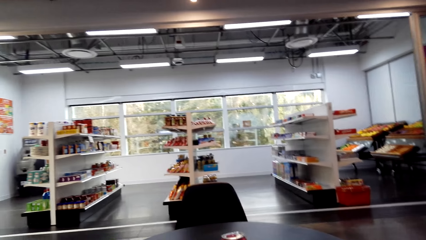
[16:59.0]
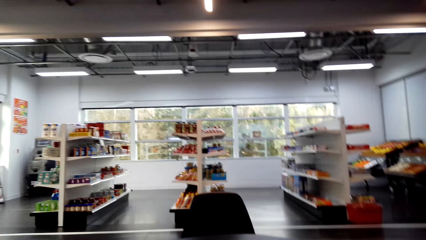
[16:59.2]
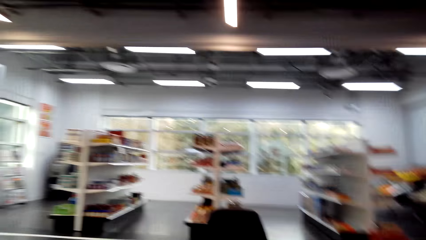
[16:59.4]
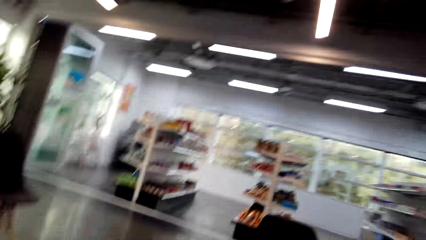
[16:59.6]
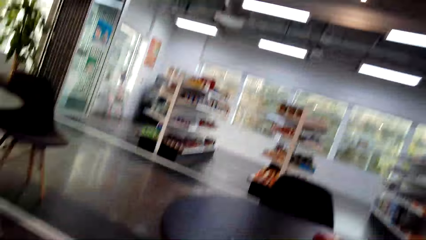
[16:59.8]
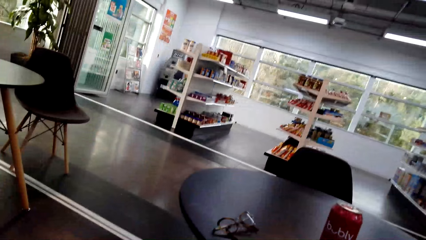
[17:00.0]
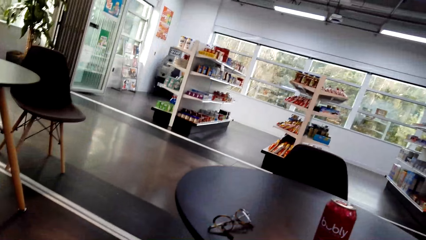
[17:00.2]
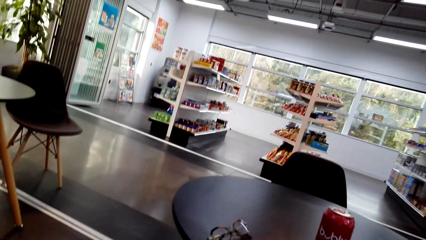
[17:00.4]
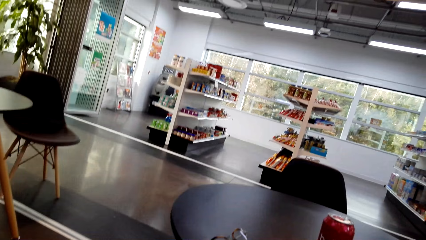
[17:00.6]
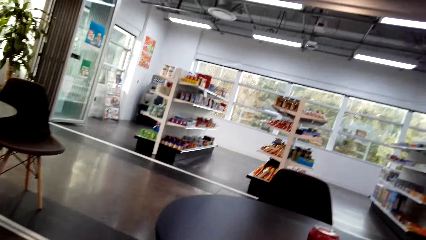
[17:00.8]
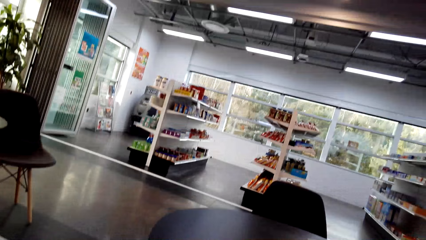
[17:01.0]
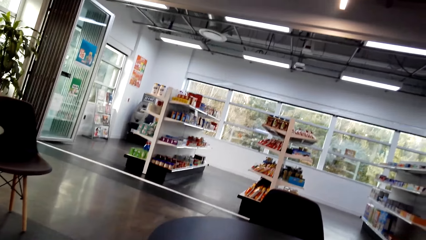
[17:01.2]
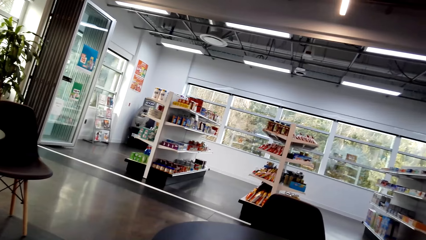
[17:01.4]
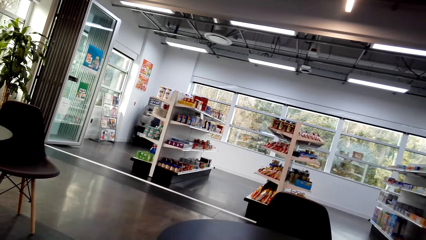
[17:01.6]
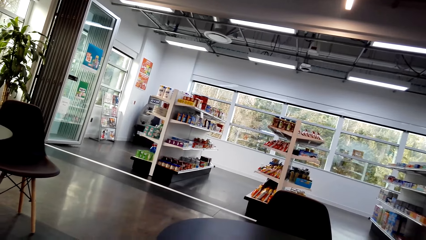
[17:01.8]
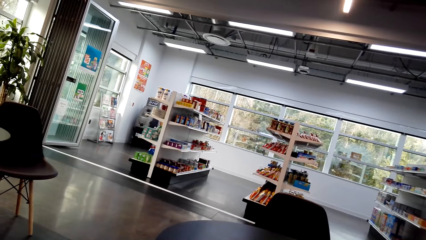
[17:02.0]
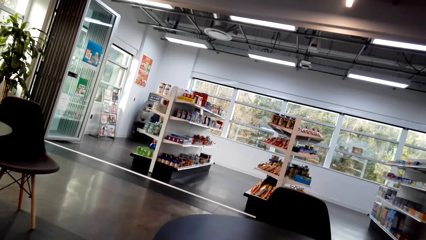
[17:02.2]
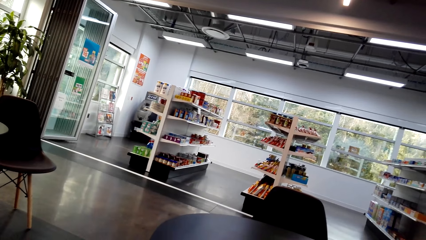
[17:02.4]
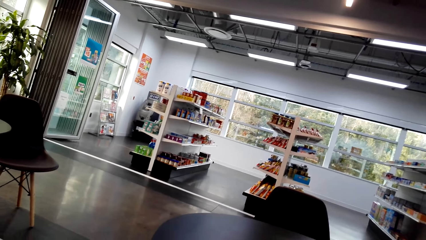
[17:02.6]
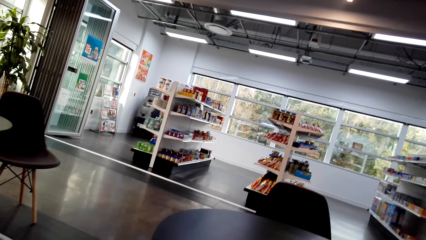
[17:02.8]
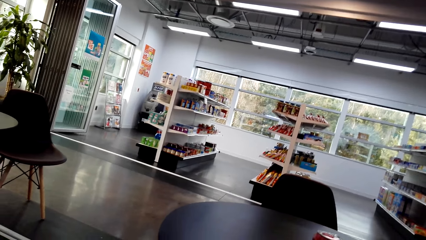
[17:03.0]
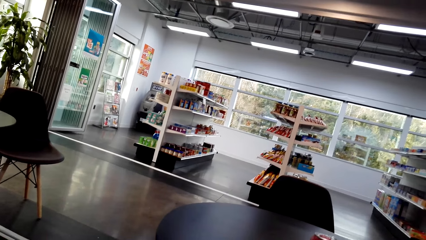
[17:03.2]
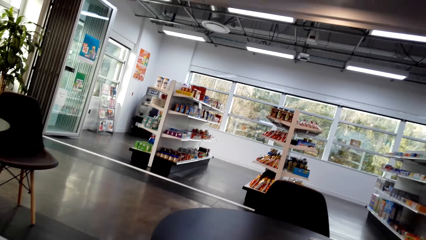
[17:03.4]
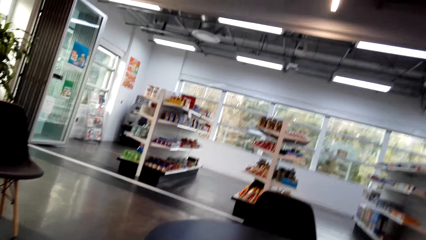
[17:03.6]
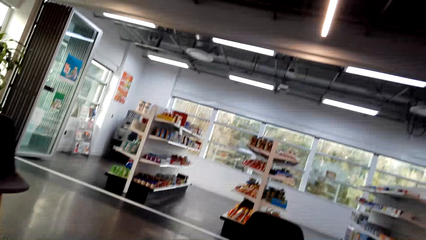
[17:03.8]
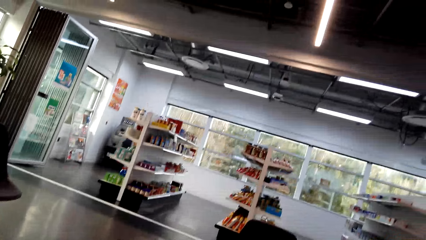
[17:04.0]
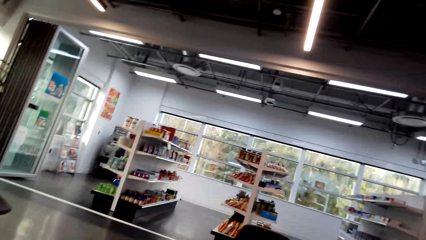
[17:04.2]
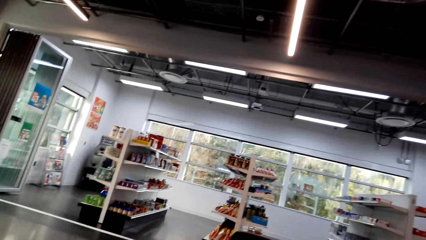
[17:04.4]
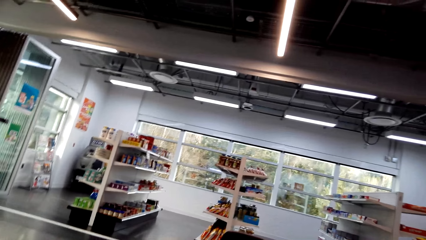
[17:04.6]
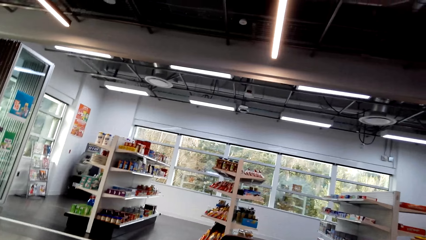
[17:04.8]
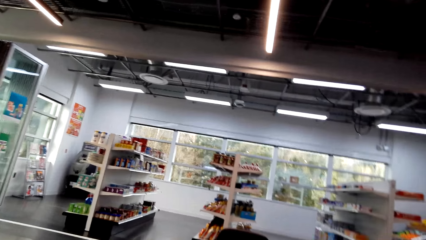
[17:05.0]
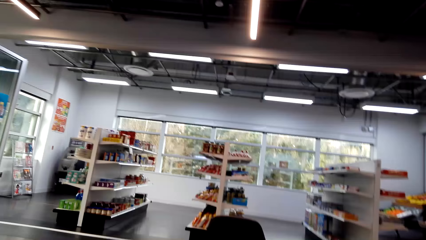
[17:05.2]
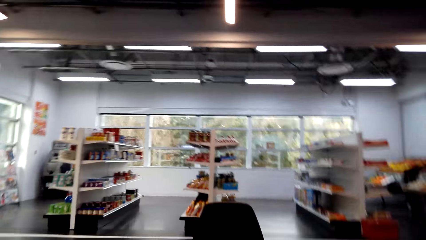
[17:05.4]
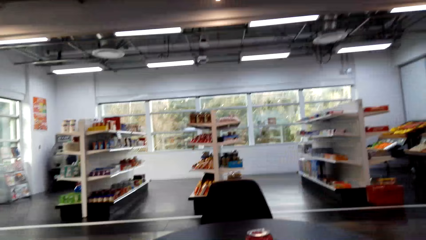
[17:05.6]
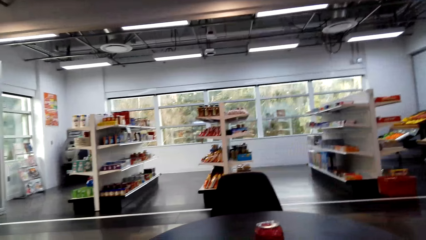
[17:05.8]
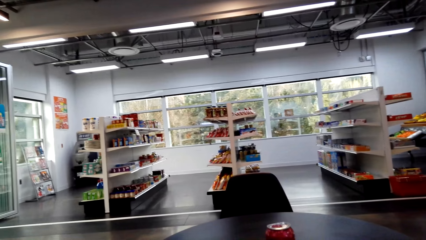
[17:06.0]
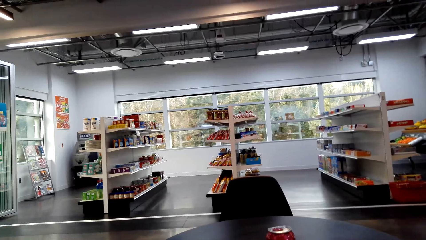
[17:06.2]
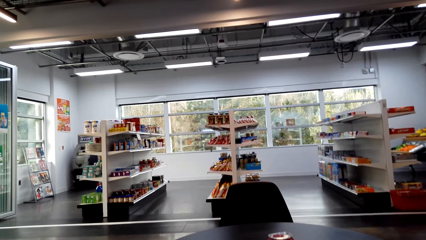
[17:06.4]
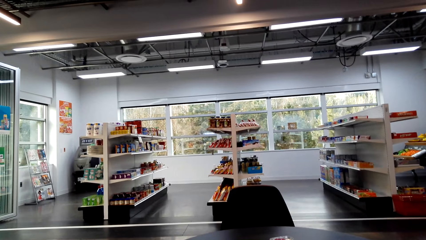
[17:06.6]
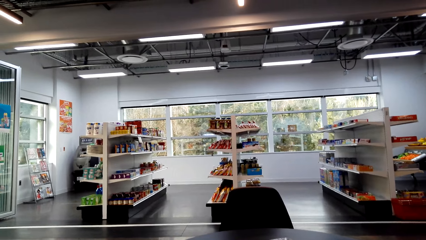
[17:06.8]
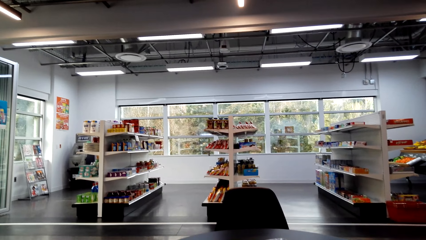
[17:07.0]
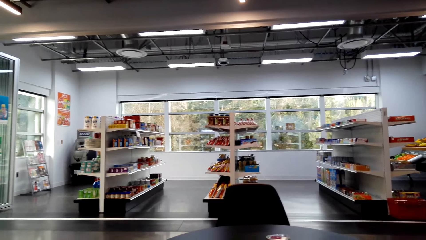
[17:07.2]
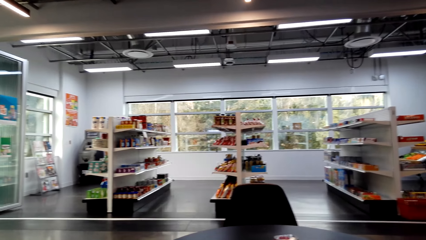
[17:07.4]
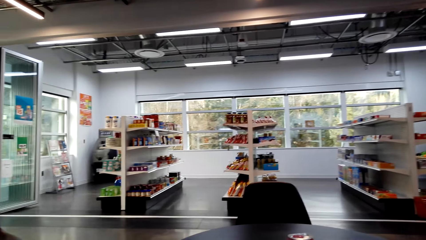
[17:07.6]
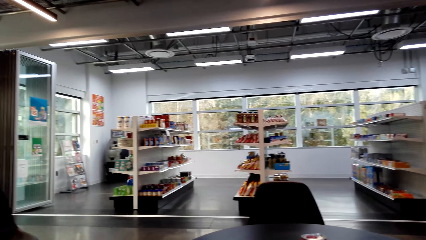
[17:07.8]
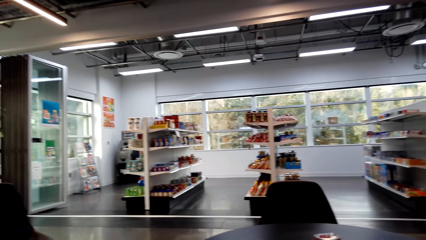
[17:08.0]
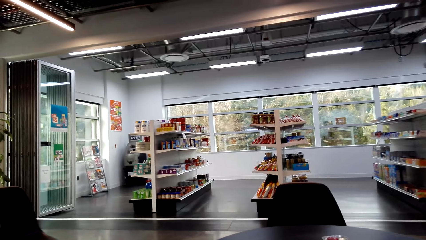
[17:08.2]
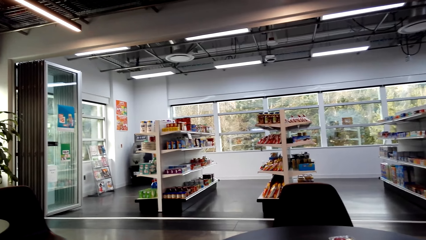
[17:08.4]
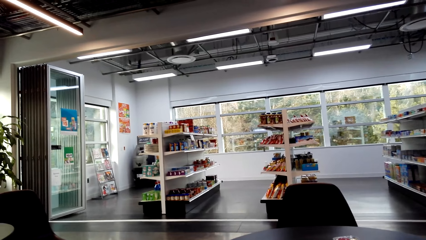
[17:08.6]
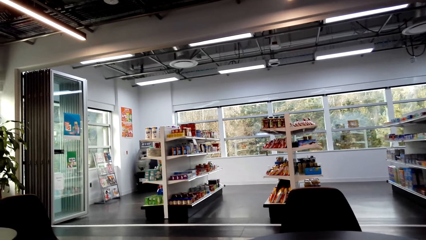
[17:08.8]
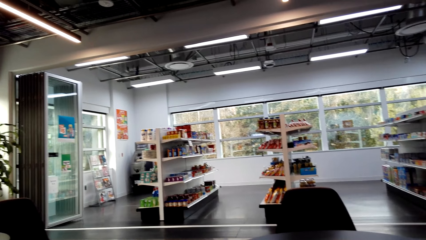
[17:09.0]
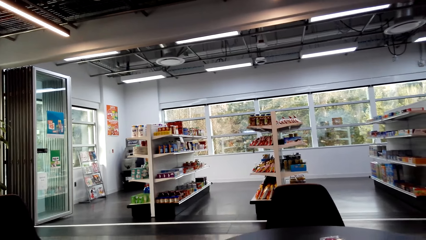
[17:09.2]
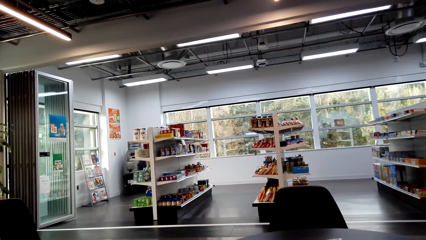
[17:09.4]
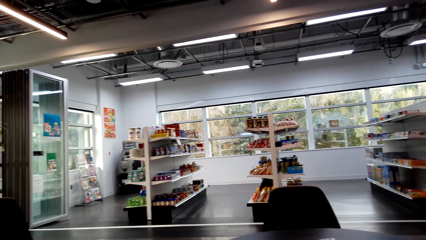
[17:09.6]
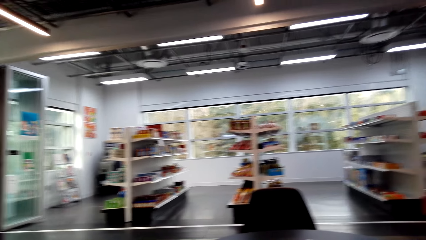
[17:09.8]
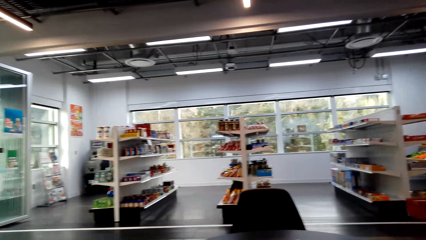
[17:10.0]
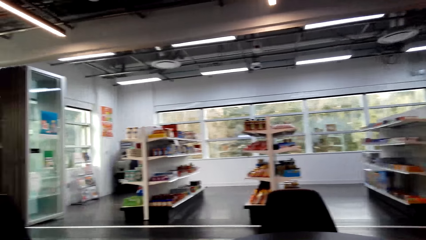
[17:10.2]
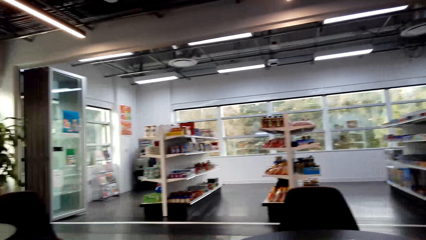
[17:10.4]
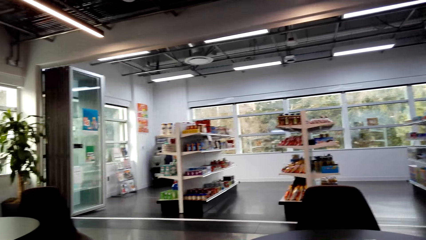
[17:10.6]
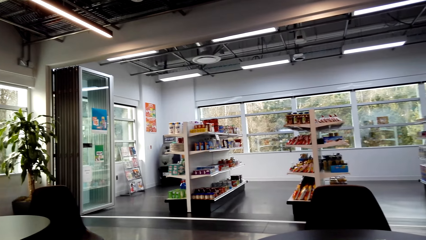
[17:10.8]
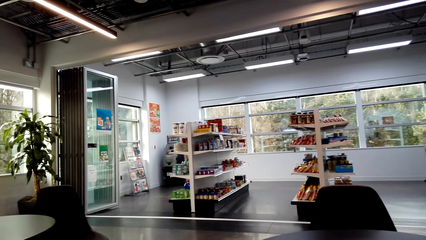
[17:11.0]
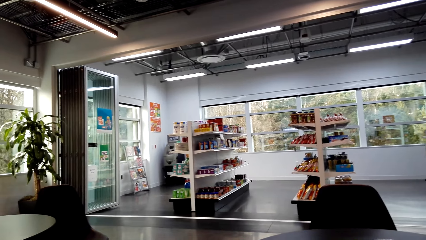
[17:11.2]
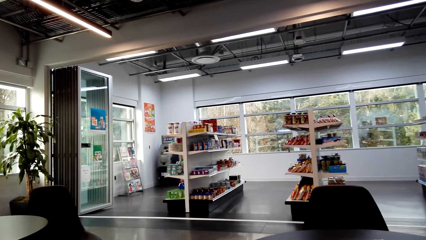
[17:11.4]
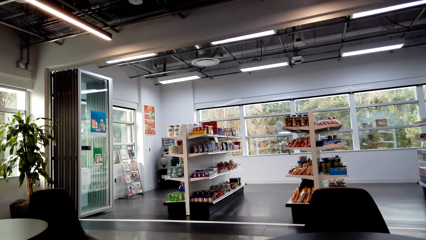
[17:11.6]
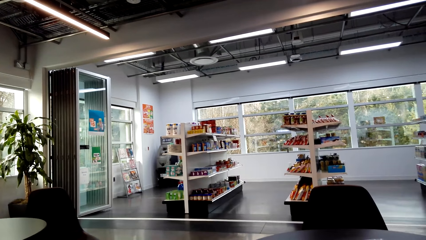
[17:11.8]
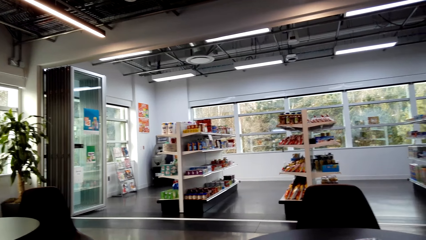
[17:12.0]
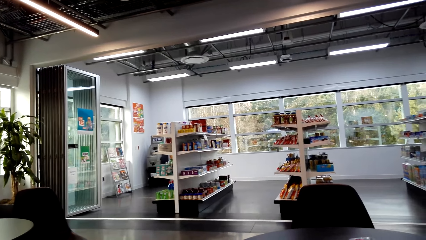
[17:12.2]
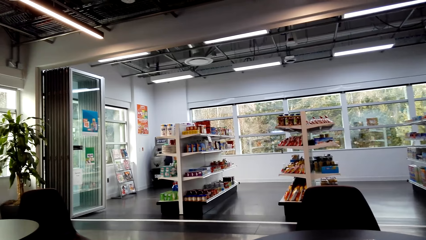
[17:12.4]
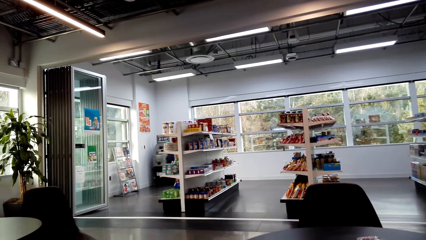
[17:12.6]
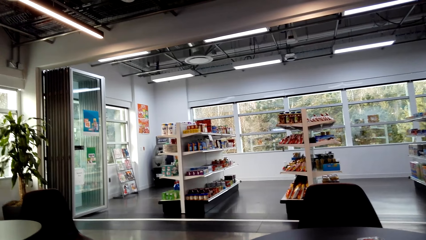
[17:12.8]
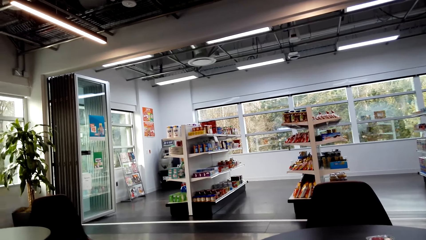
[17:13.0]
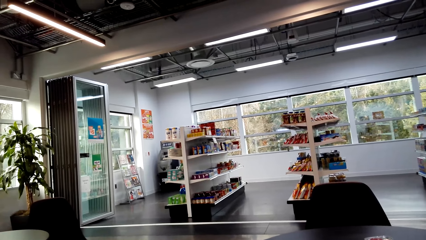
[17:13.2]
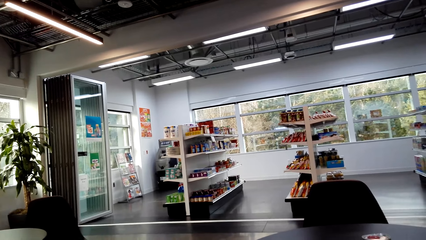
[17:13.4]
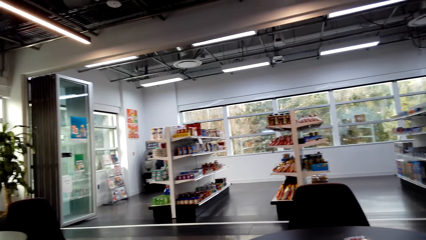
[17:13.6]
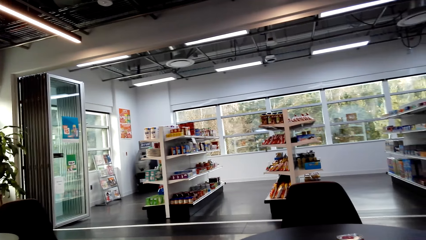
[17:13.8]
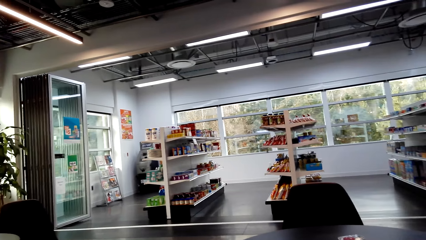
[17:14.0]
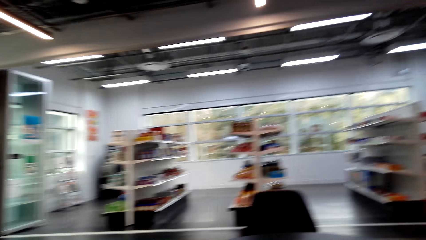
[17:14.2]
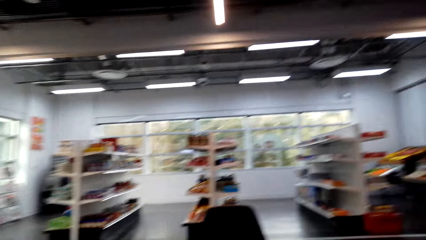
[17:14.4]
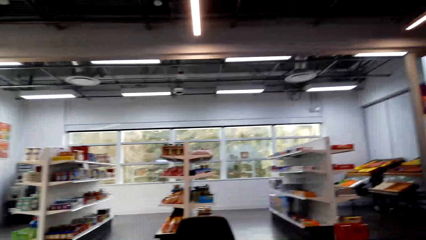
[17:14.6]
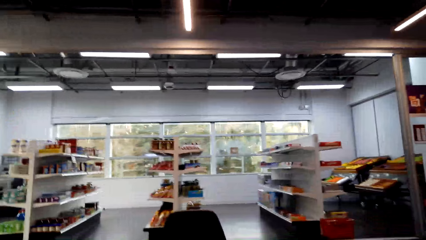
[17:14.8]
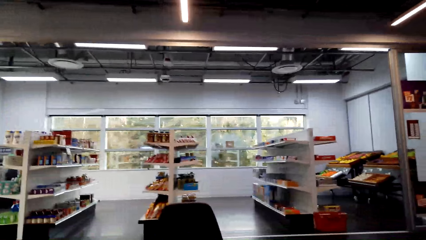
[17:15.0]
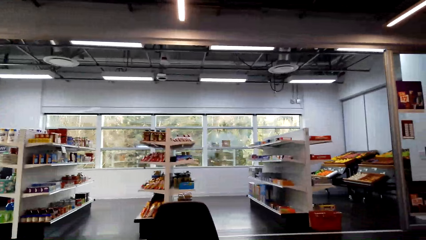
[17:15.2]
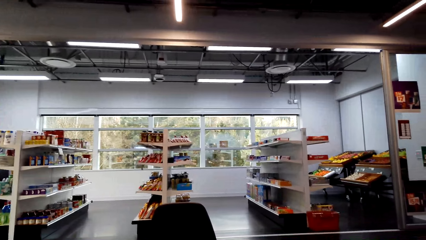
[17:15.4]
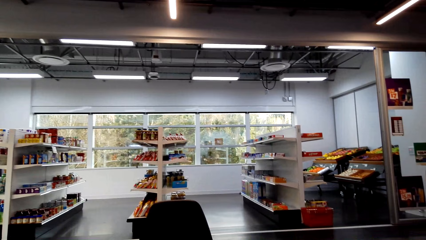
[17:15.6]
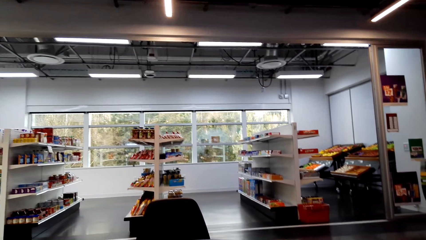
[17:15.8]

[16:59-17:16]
The camera wearer looks around. They look around again.
